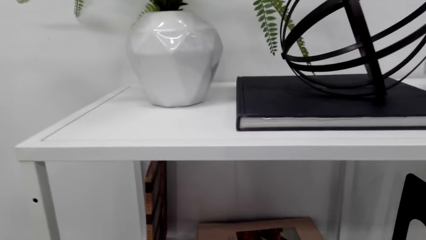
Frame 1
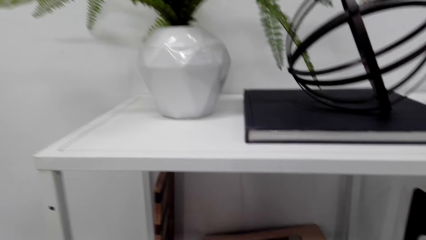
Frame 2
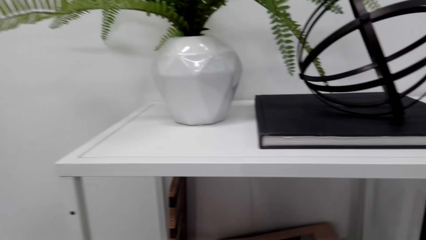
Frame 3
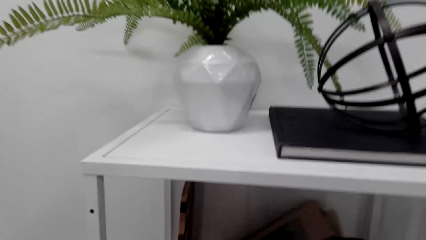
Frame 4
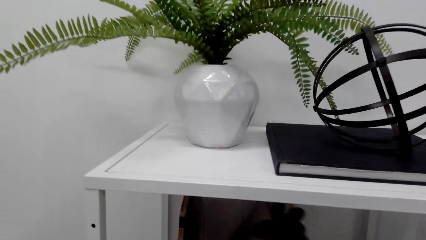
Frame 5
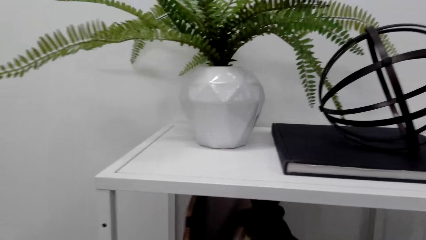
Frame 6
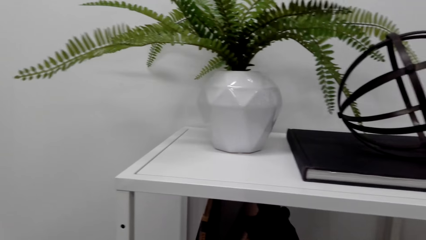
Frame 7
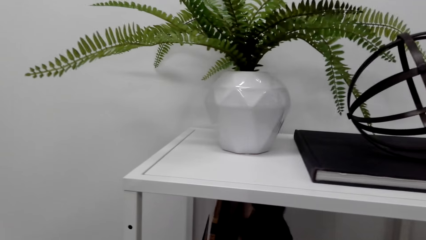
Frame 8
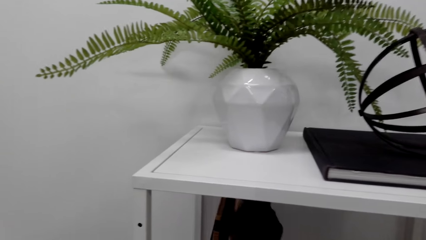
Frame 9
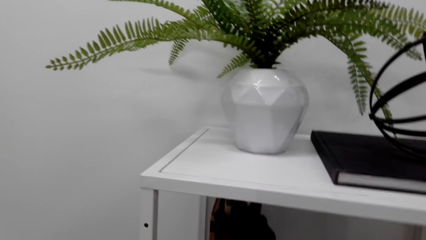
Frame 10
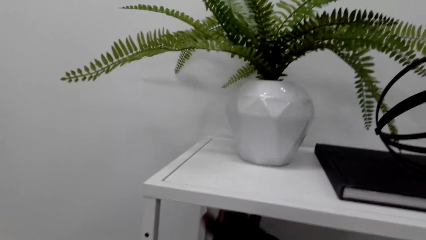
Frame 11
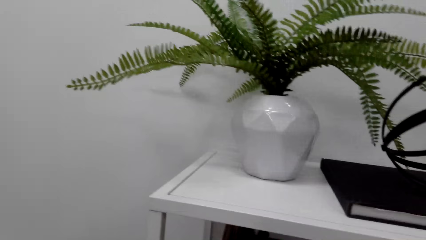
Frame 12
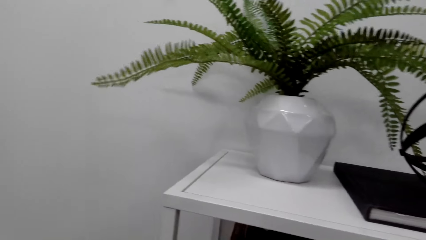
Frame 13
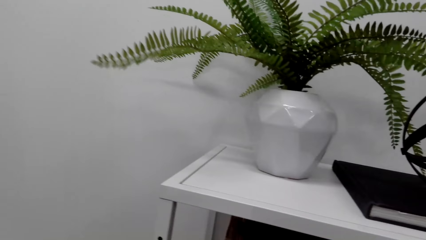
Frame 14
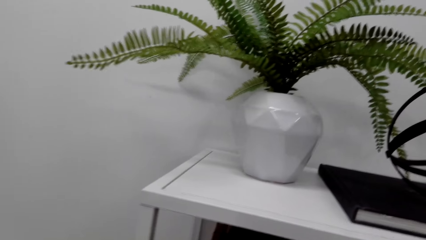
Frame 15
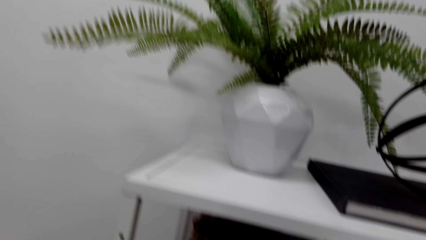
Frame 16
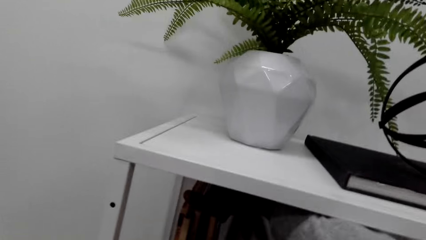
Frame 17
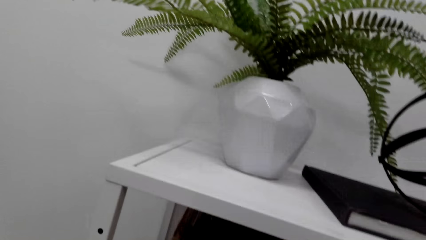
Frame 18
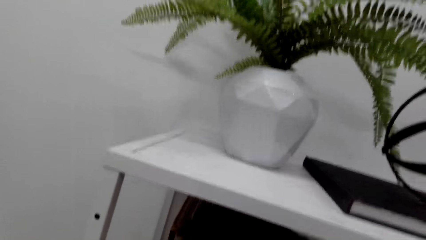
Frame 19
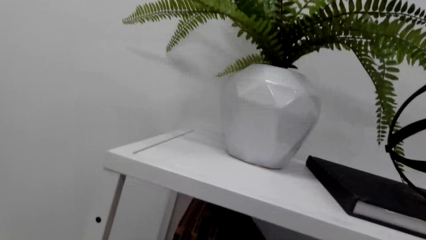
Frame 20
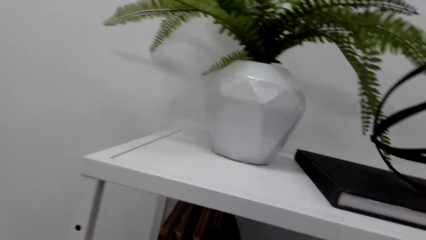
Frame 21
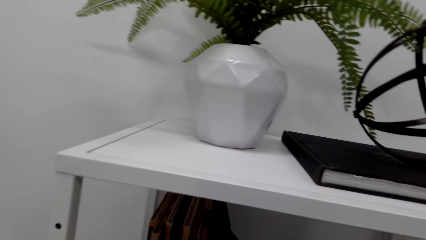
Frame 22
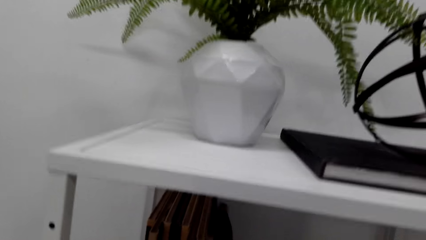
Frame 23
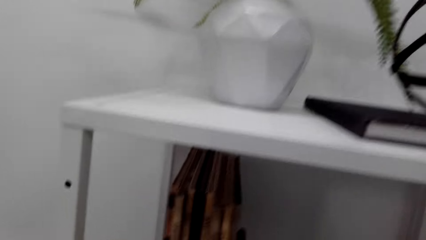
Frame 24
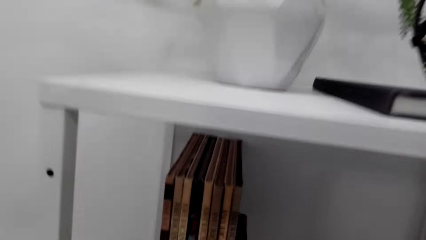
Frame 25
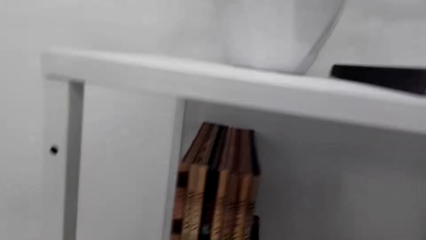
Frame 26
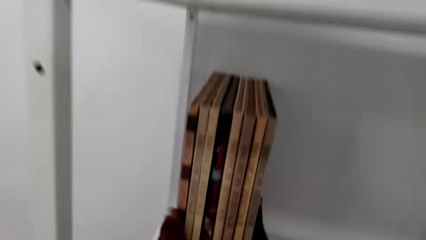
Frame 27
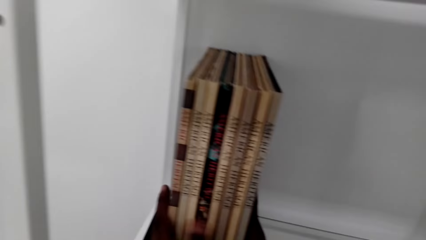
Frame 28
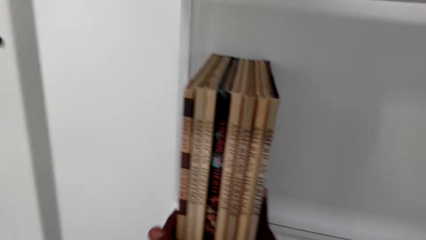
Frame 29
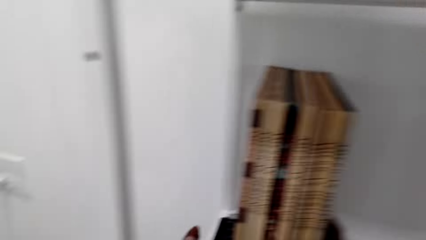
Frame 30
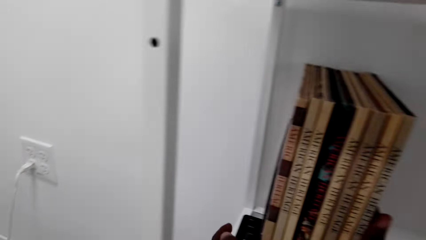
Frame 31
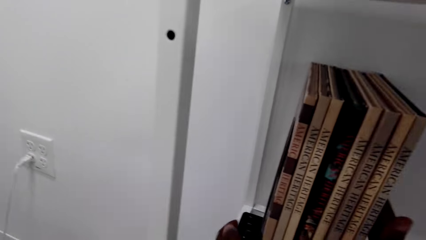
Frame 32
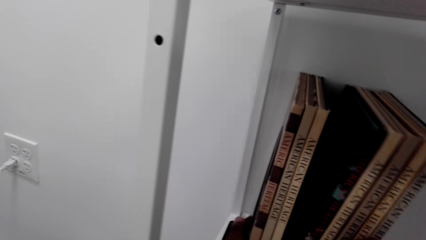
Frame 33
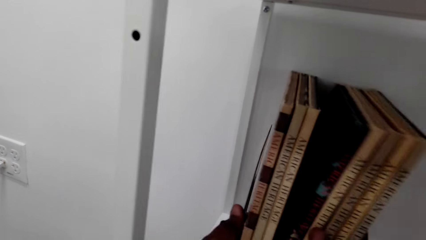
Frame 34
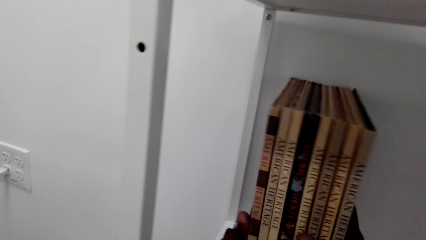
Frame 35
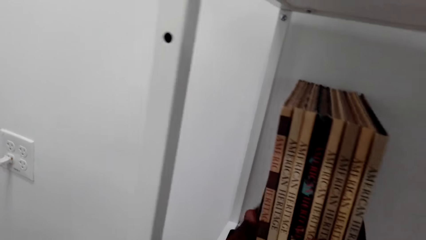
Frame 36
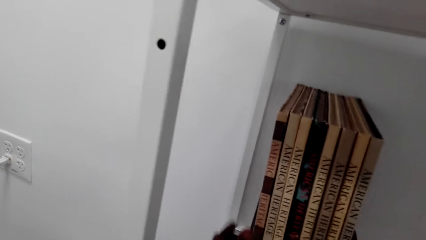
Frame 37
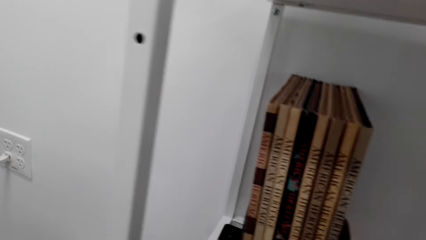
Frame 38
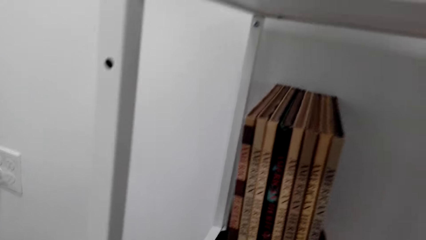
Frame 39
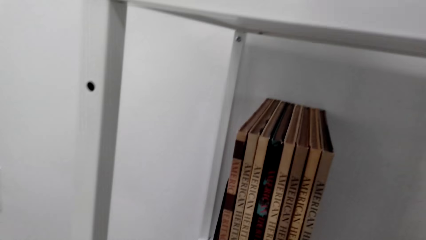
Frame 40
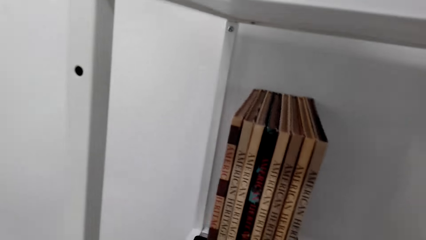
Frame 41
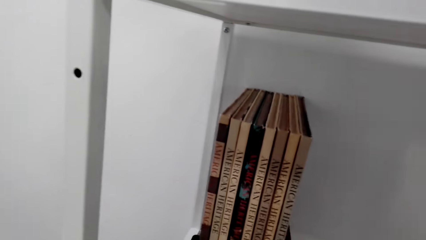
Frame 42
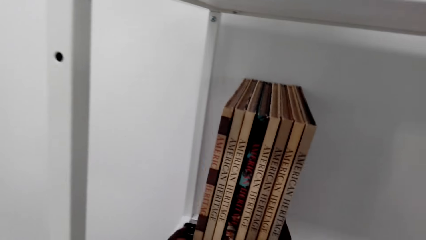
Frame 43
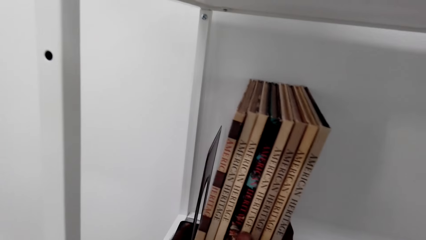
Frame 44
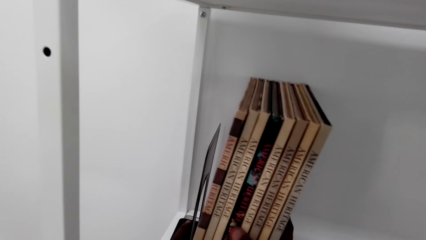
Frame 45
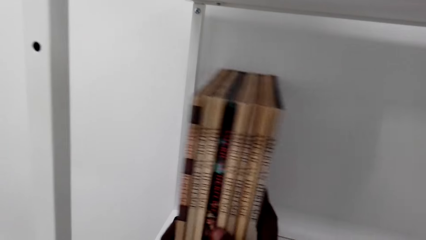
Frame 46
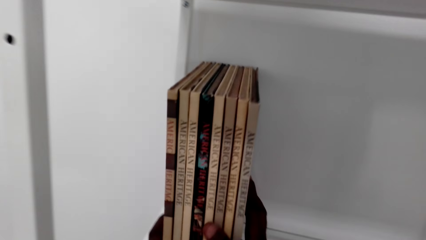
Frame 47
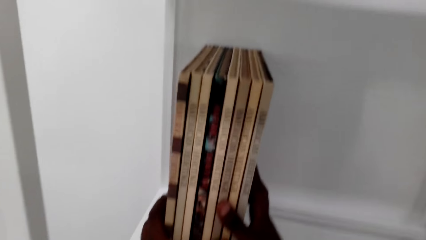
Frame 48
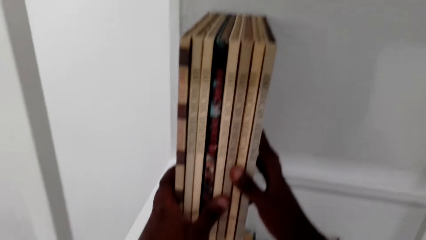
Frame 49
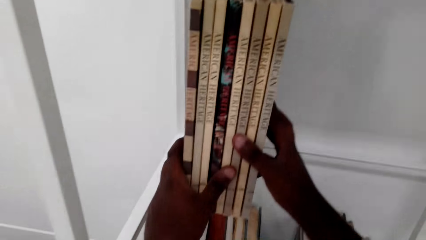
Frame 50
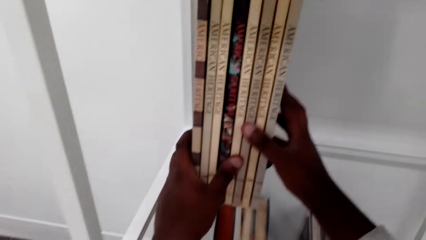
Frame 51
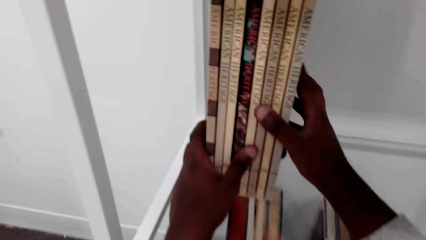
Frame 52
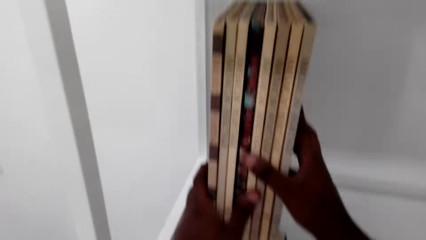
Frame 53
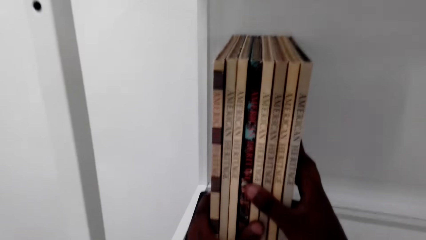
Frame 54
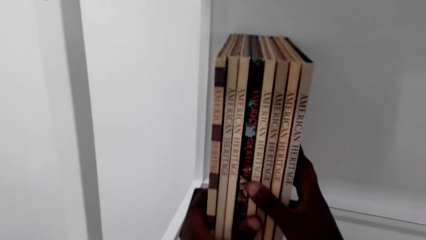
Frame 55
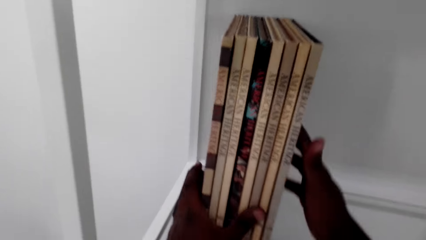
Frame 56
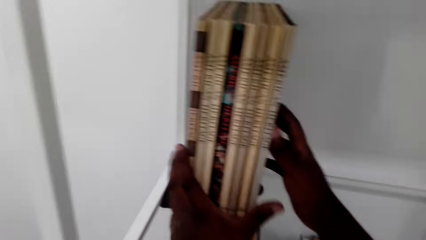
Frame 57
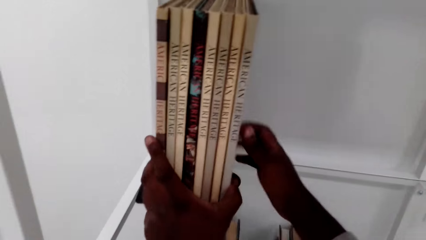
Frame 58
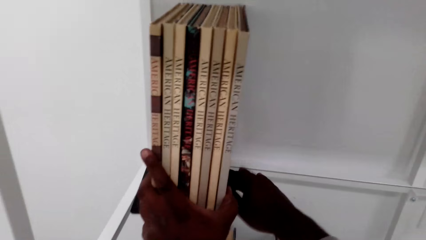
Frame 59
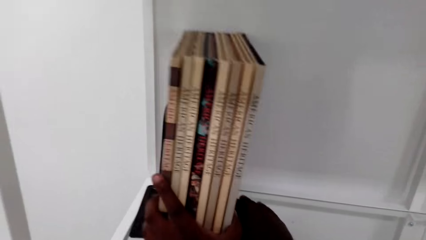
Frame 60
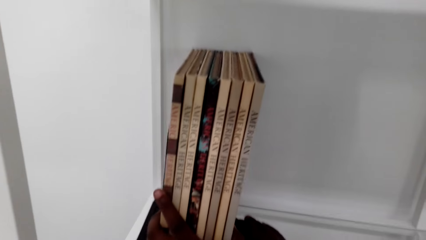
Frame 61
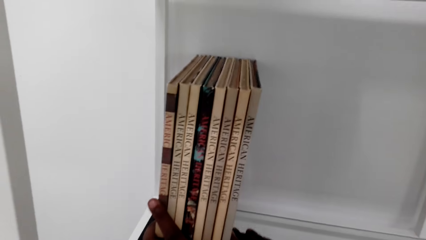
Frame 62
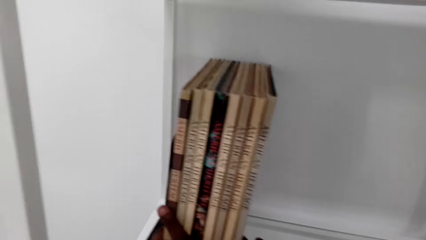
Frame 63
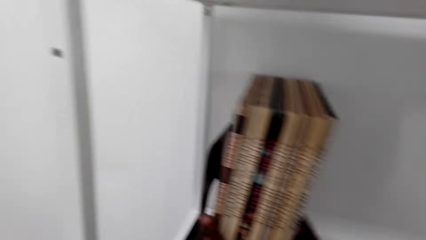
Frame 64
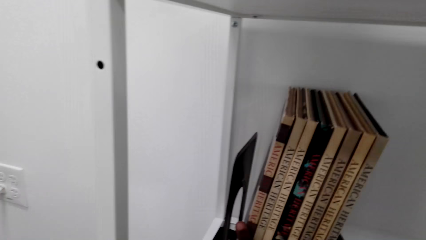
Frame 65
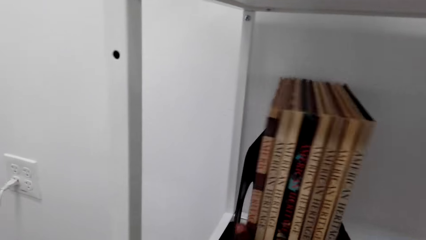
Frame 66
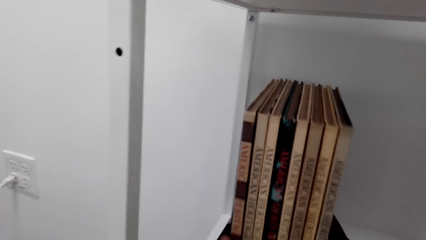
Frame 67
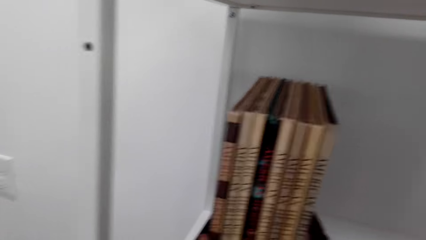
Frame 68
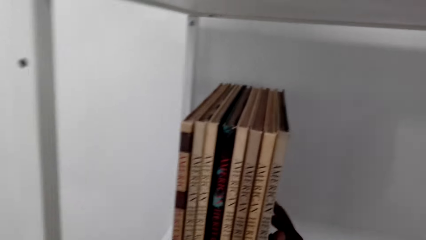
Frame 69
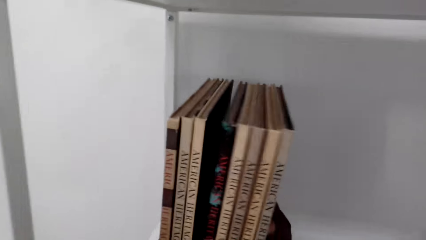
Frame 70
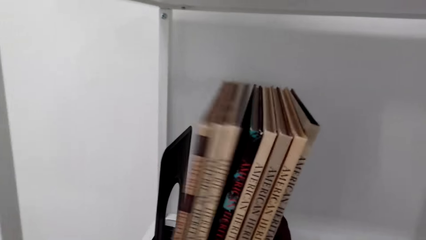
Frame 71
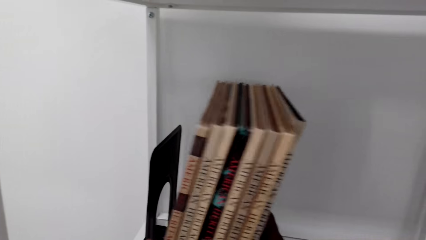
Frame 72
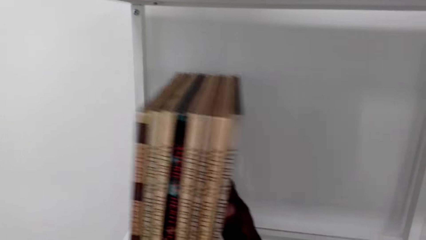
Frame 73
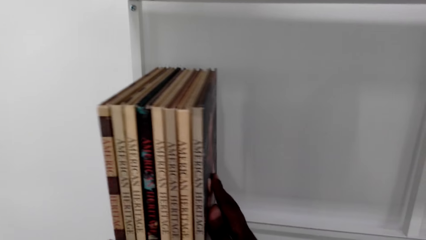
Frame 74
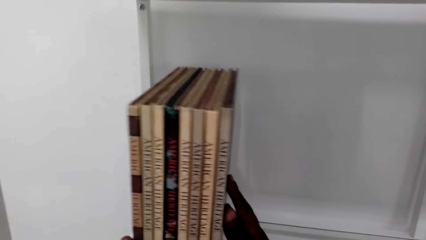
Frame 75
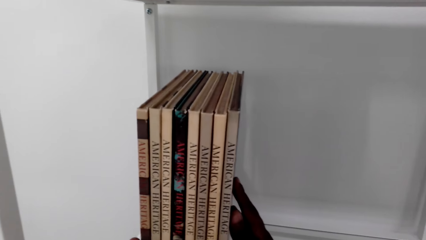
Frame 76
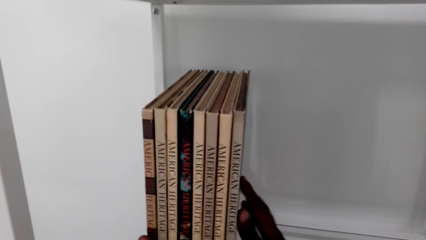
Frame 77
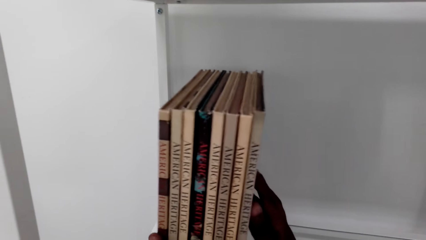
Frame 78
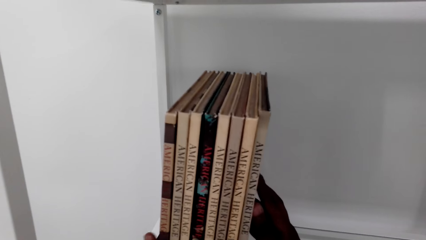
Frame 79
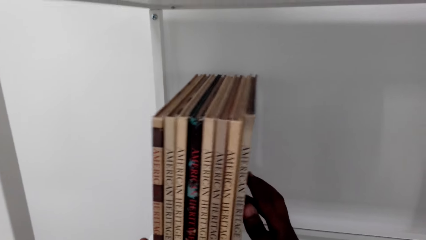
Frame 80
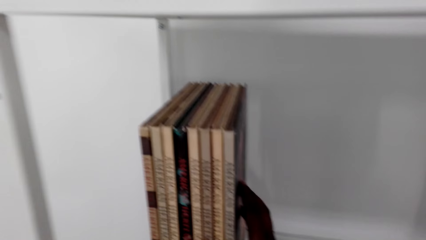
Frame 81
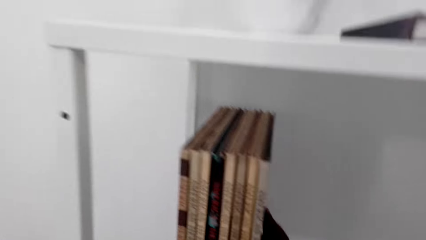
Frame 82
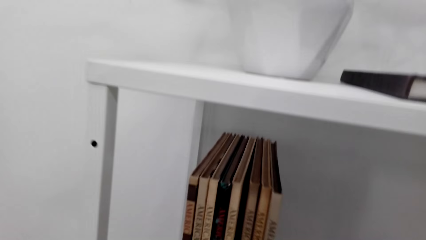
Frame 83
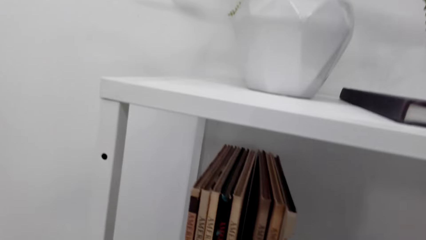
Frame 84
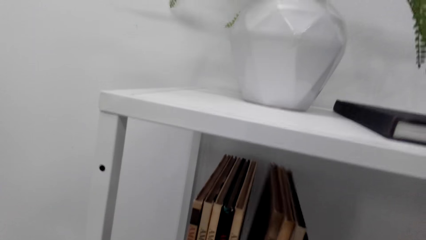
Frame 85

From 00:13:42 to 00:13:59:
The camera wearer arranges books on the shelf. They lift up the fallen book. They adjust the books in the shelf.
